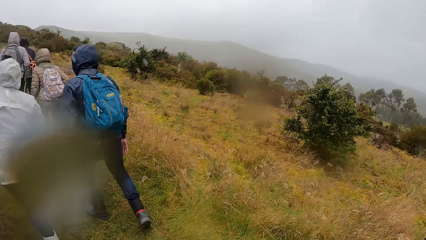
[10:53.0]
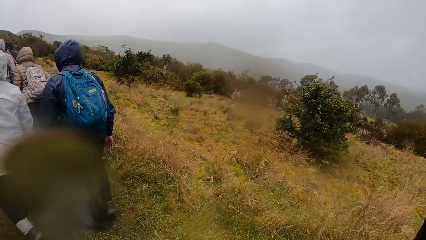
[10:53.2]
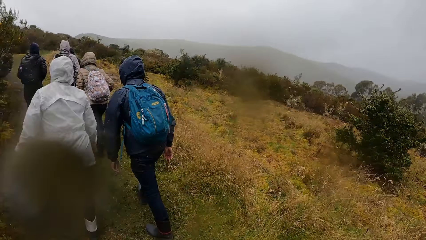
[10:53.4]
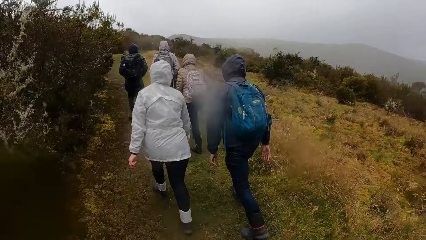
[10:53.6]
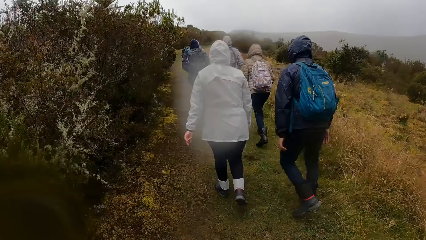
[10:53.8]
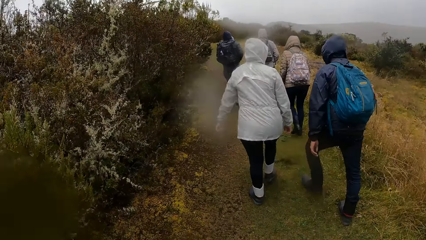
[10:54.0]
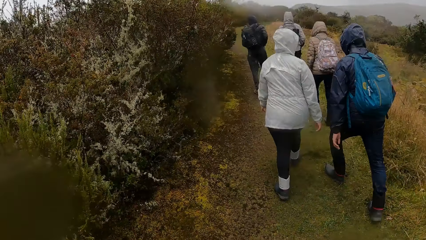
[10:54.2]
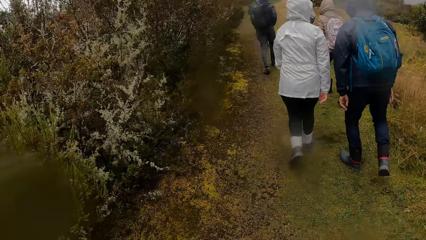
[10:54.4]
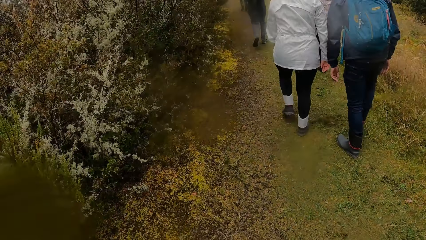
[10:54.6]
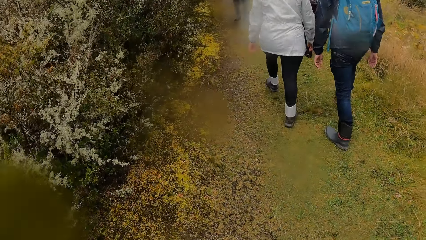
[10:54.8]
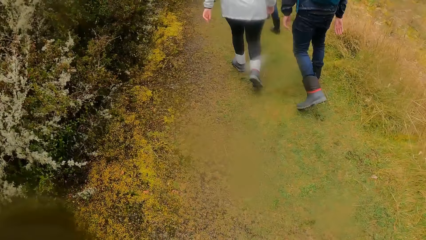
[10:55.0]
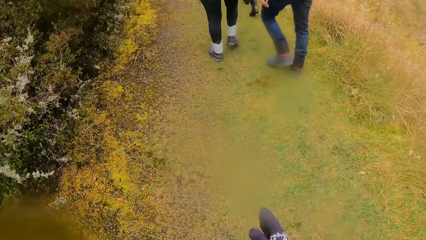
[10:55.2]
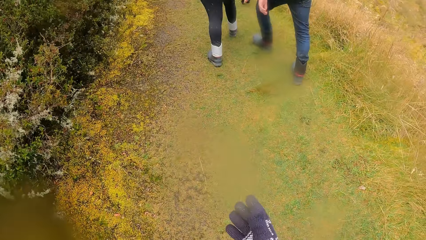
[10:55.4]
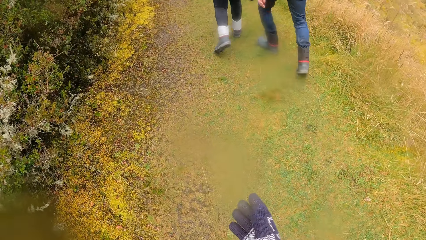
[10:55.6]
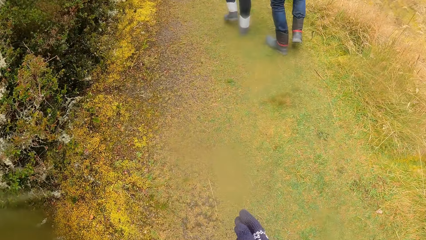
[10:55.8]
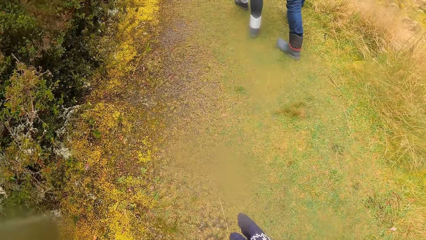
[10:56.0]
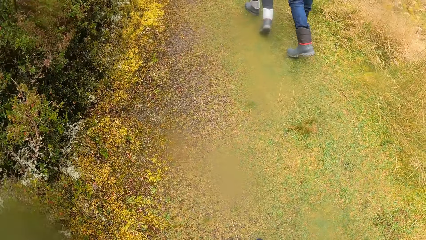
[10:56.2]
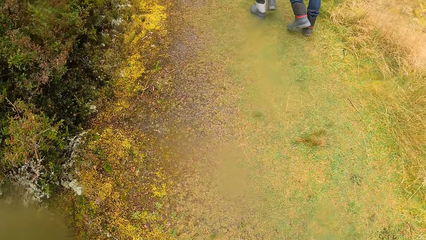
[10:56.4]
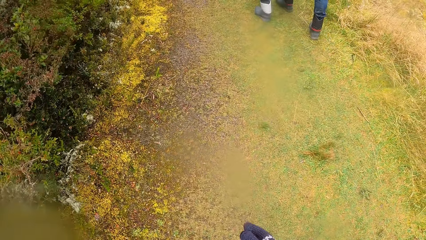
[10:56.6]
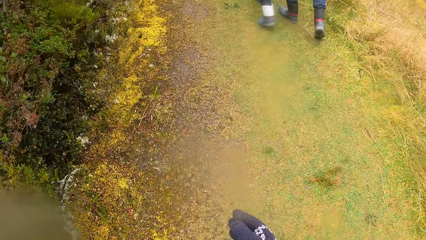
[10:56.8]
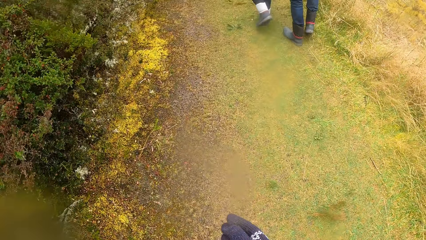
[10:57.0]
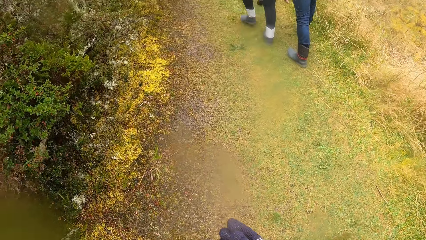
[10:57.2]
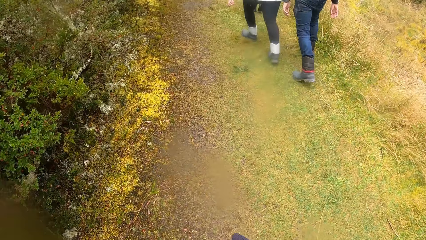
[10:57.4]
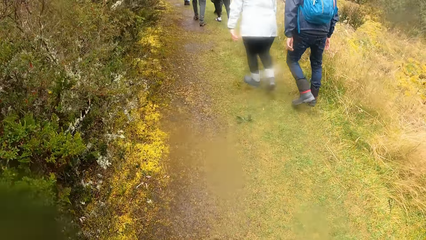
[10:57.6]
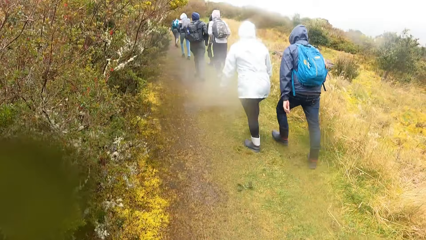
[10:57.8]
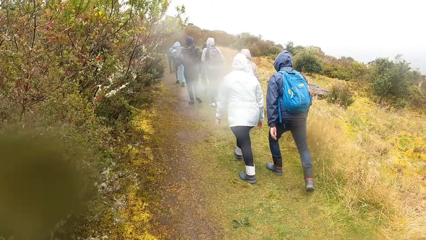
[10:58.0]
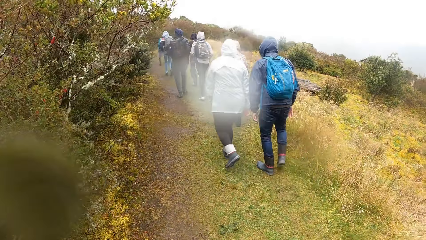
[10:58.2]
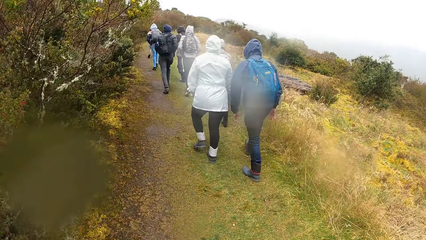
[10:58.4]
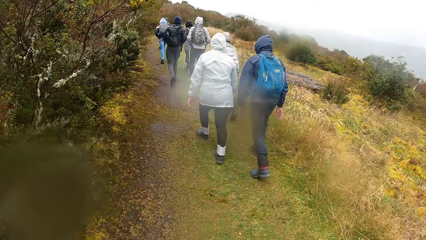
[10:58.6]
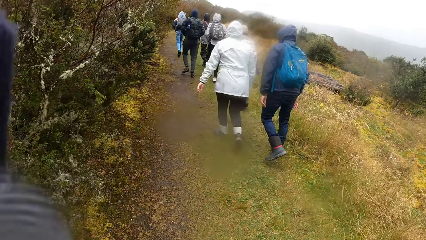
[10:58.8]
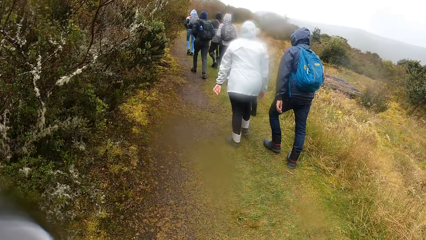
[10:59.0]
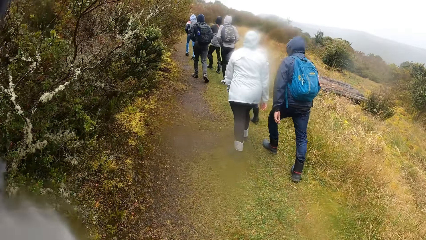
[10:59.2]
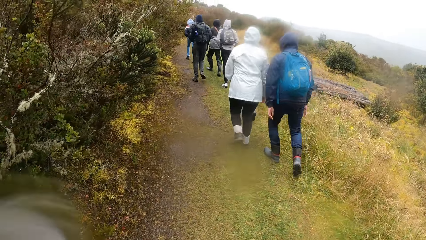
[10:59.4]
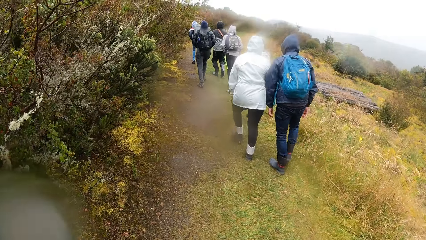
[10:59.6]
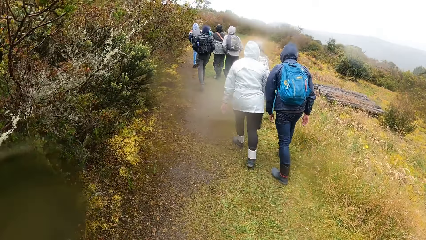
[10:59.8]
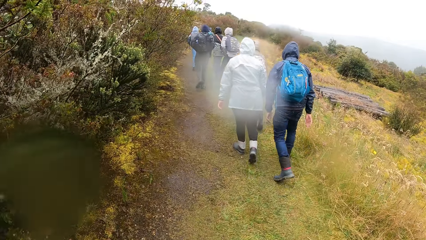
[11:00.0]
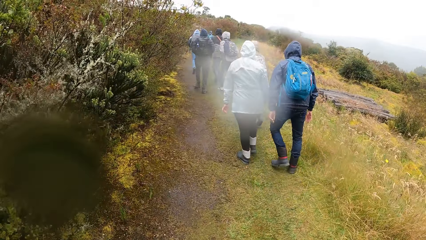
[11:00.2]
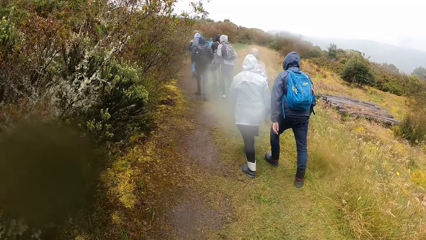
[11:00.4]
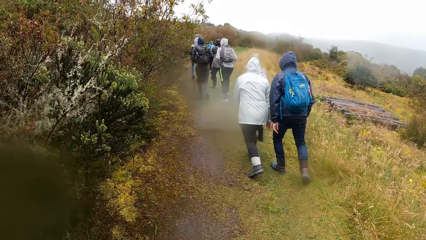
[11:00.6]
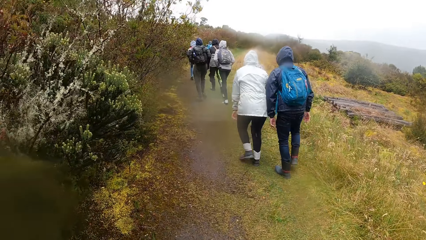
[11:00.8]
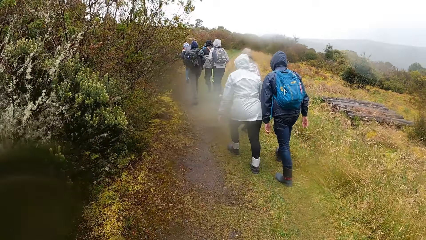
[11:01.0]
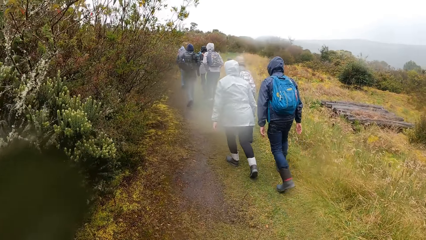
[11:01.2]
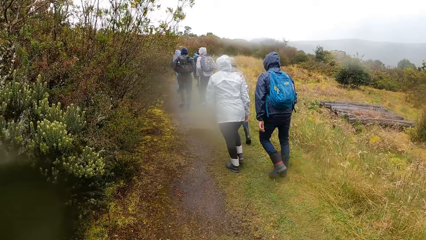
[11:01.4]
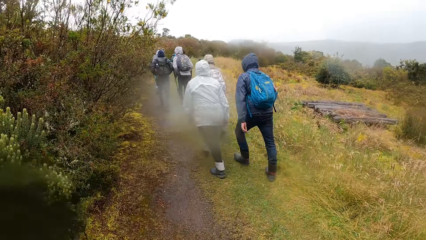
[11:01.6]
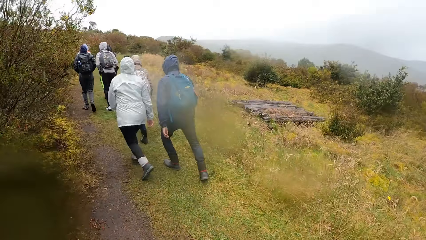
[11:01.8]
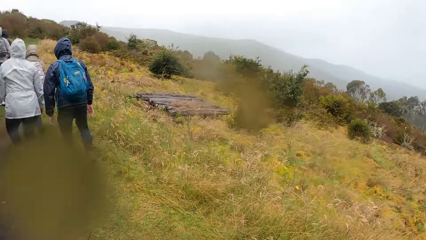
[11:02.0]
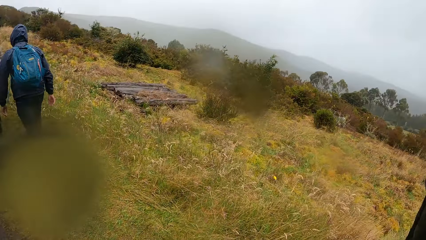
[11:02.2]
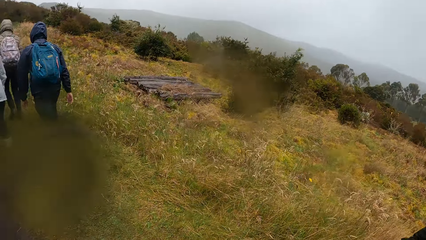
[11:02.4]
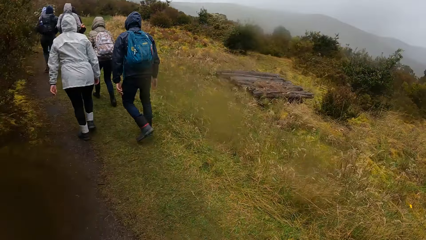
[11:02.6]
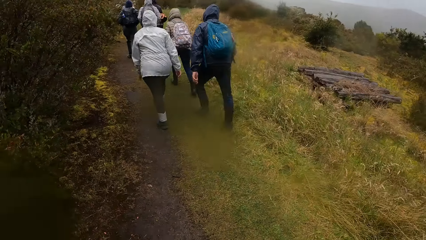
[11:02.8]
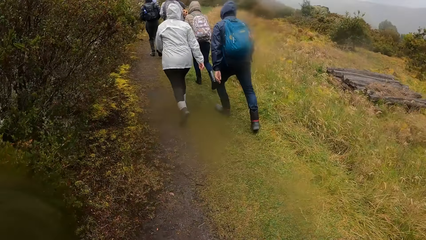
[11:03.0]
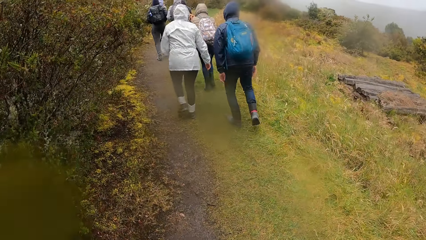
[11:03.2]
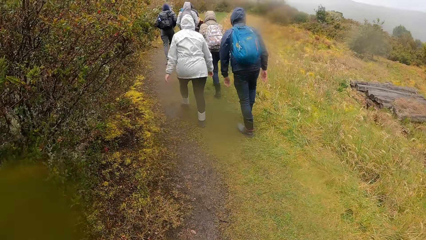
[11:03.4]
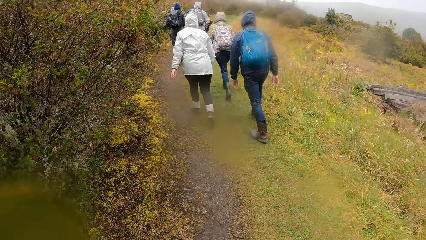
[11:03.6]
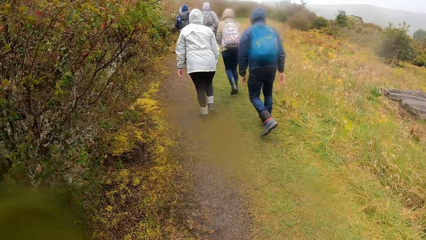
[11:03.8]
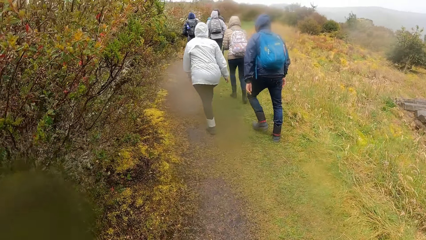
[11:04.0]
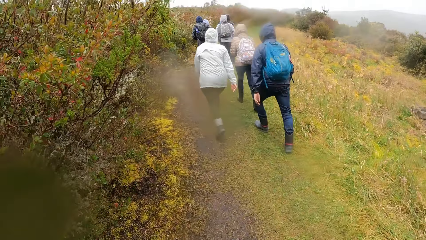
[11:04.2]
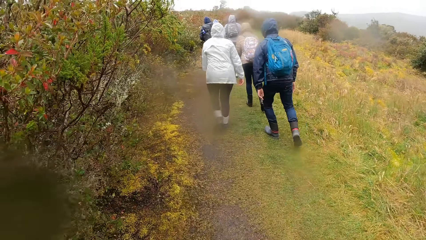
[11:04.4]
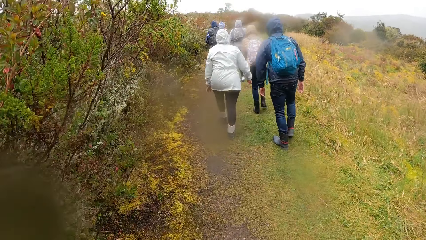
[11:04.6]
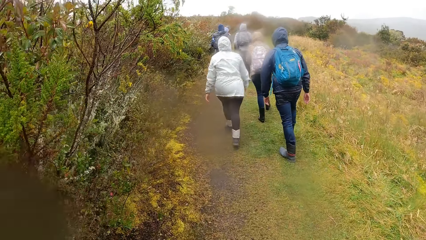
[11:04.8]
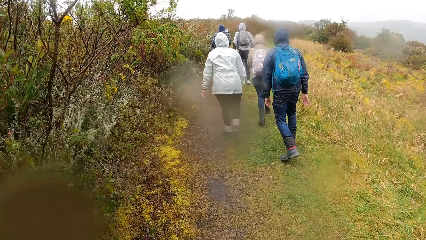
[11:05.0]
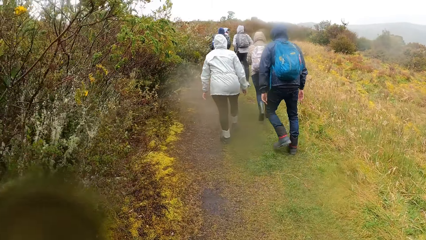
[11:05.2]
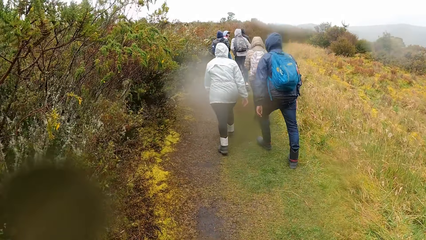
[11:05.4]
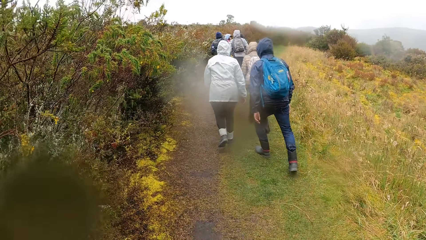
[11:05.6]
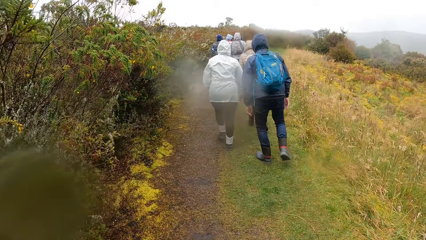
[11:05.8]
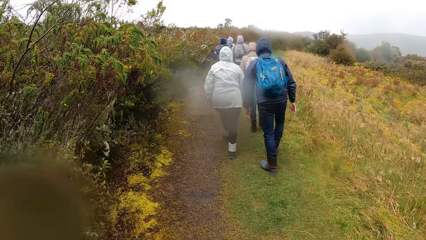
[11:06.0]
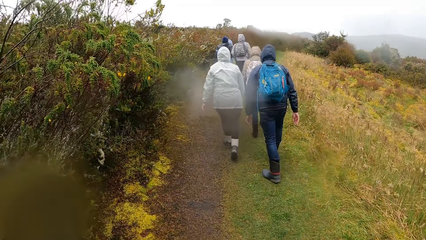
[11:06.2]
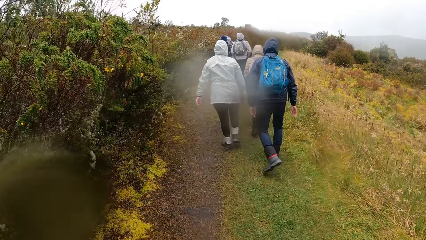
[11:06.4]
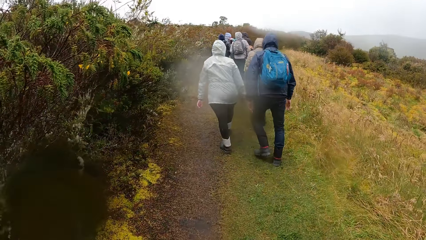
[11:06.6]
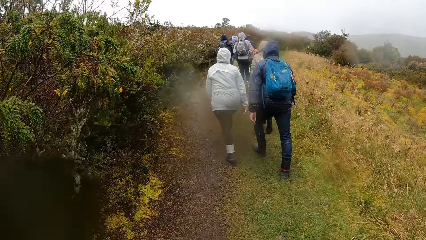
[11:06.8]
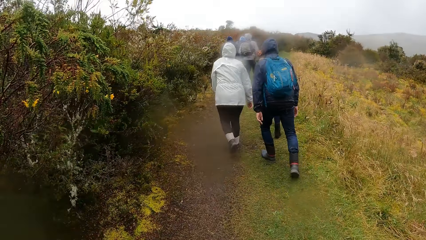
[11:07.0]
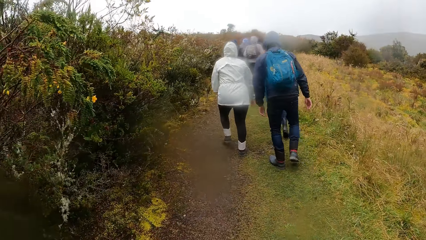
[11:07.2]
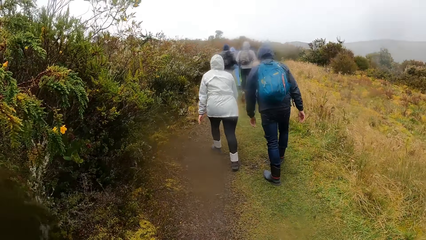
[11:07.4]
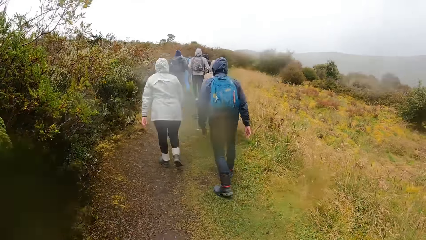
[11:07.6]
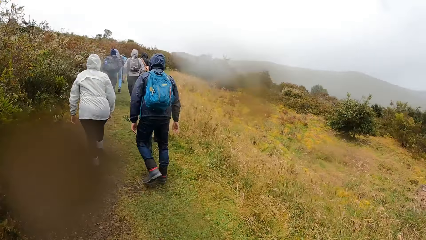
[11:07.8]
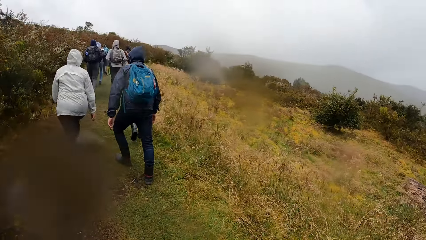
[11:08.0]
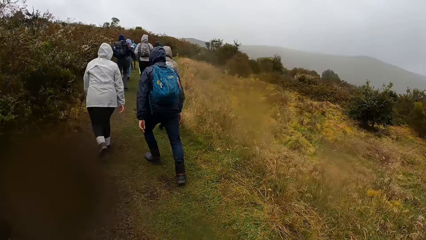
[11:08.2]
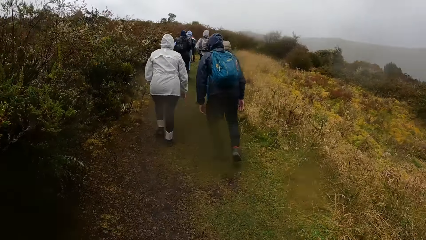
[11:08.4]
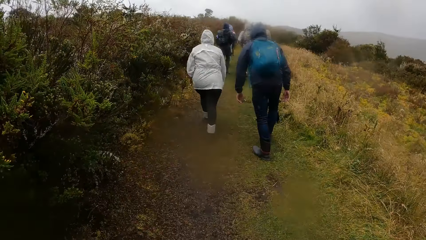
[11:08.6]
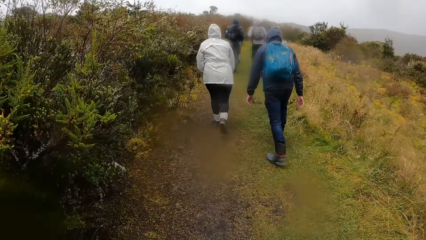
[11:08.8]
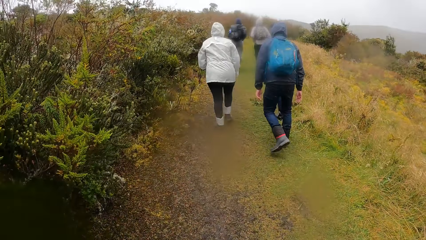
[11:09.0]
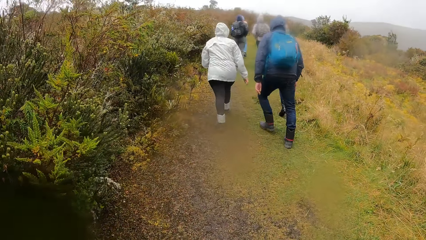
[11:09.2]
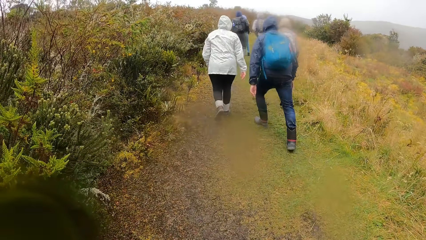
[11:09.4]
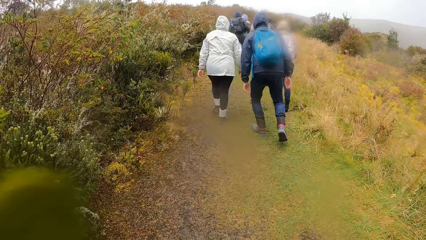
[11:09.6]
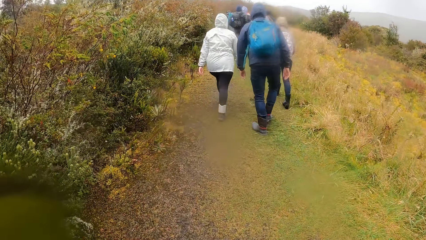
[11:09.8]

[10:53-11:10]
The camera wearer adjusts the glove of the right hand. They walk along the garden.
